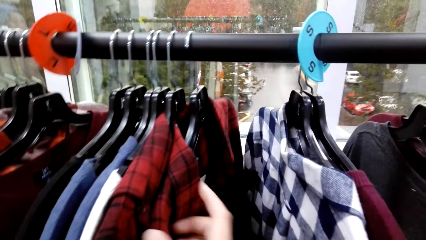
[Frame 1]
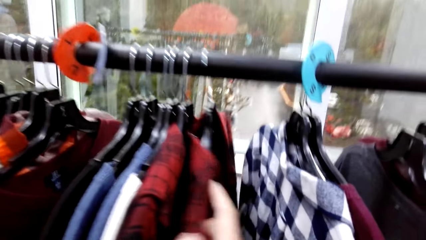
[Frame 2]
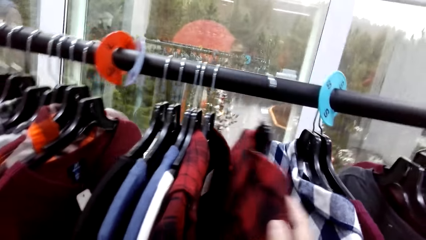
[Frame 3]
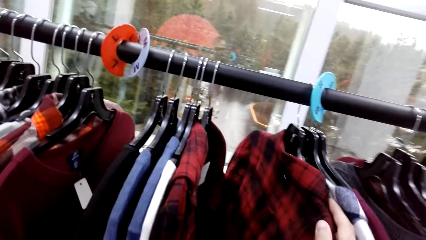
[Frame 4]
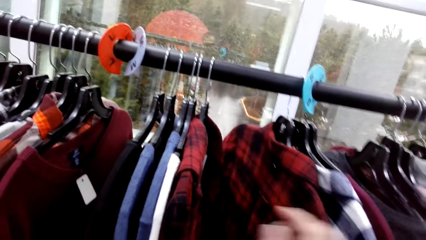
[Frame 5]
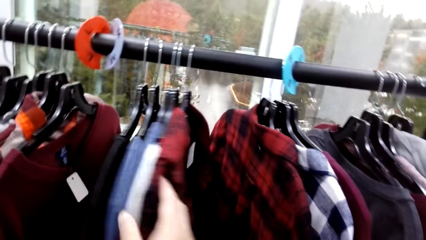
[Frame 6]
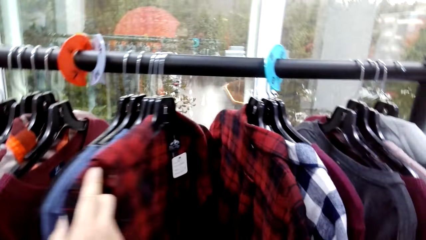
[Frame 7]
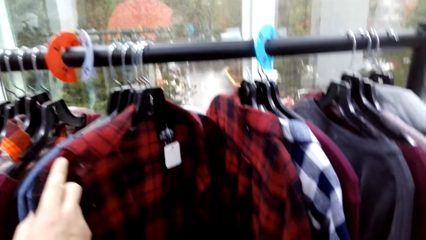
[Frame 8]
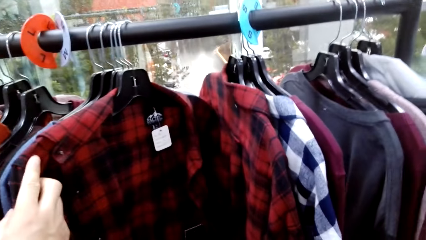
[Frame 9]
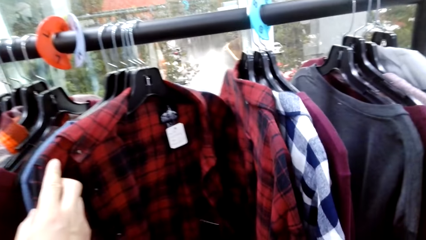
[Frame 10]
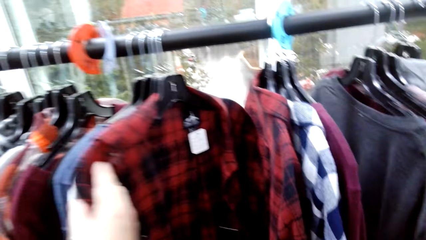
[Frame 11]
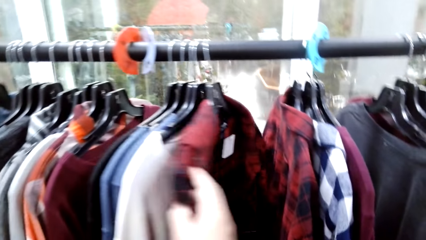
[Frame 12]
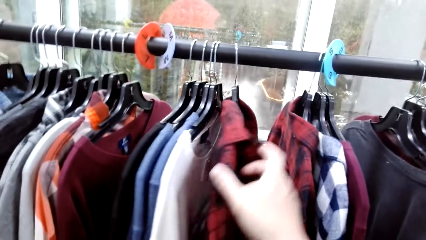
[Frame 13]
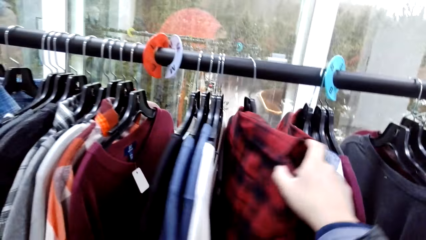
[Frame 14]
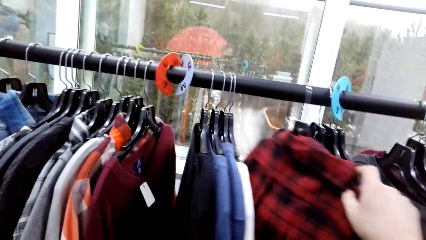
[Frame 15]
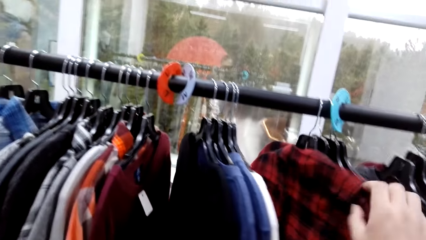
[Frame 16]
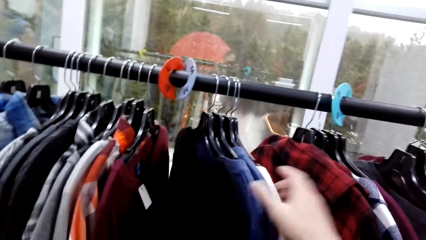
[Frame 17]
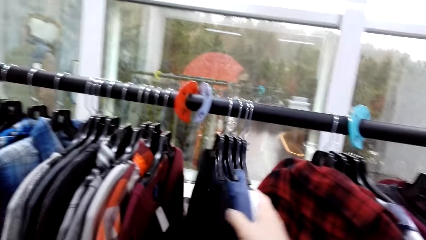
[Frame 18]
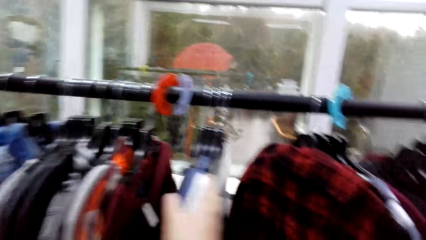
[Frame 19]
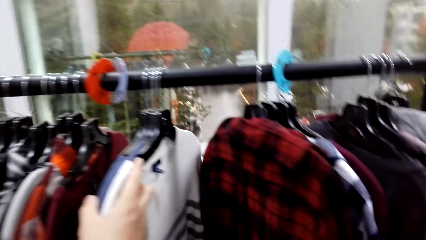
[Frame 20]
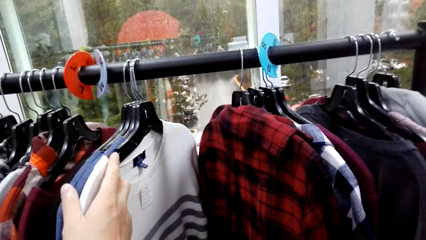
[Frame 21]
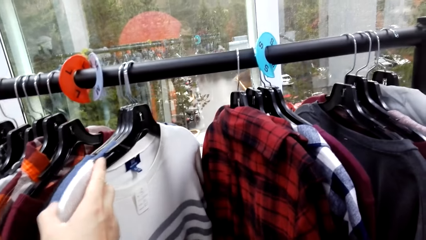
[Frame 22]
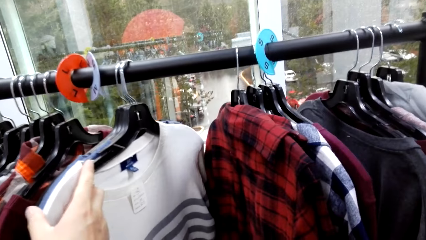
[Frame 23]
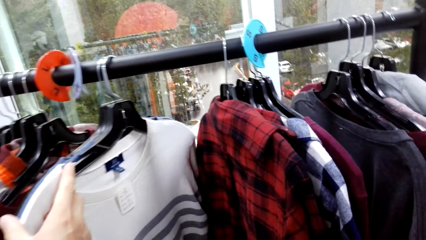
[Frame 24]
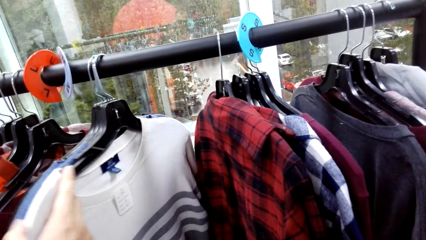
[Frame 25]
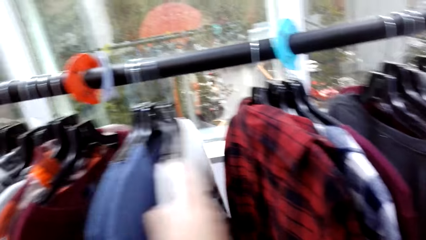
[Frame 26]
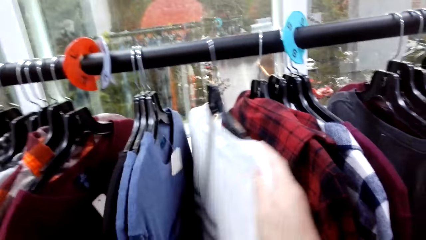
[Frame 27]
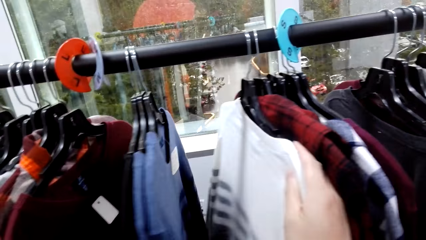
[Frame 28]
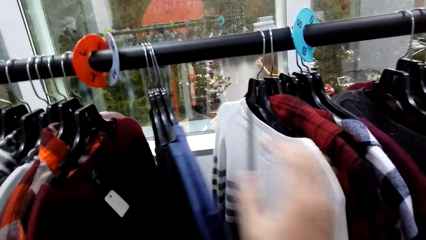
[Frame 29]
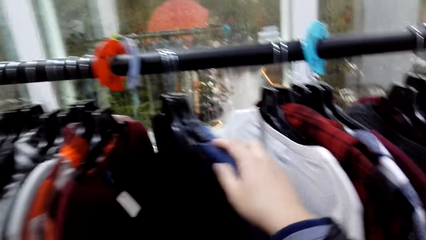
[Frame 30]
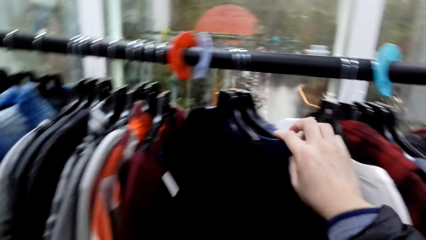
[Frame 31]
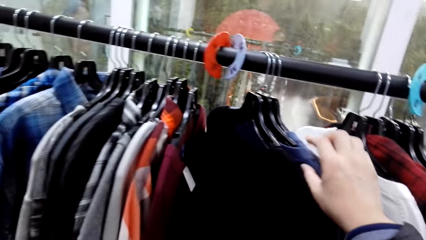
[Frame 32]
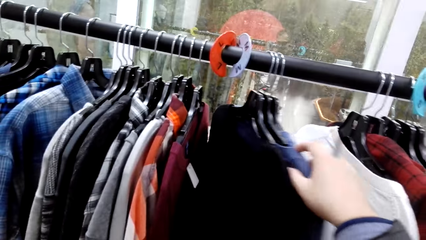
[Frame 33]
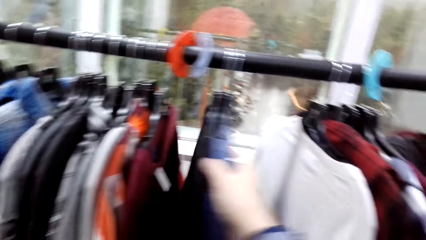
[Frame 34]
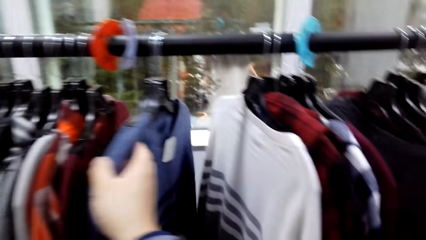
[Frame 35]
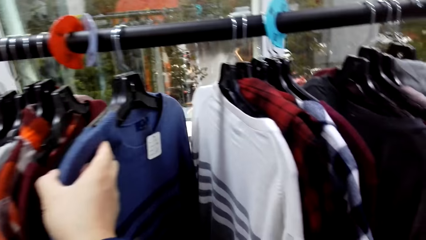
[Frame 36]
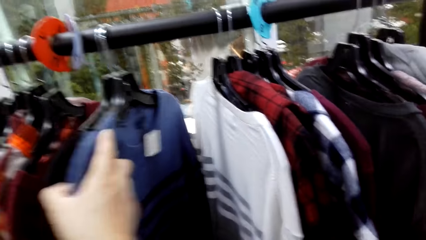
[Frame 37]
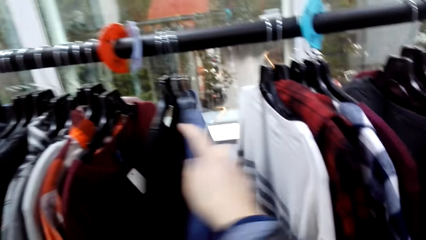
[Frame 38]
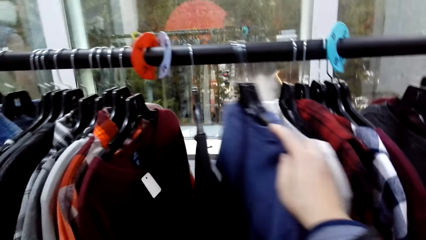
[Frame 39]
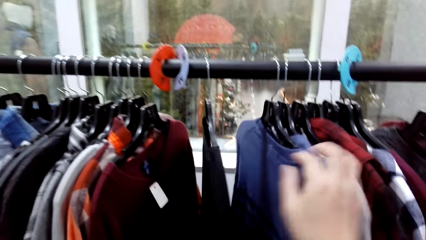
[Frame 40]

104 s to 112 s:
The camera wearer pushes the cloths on the hanger.

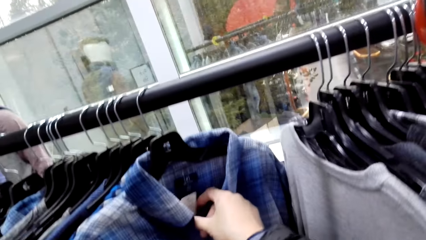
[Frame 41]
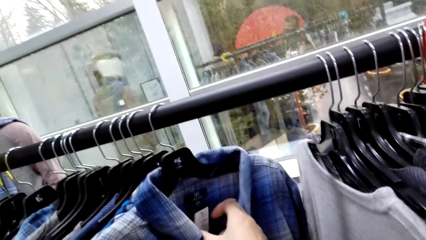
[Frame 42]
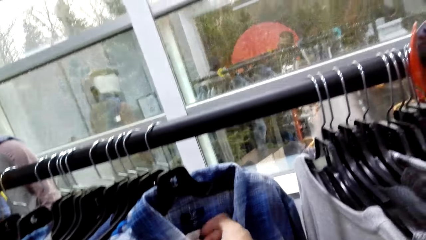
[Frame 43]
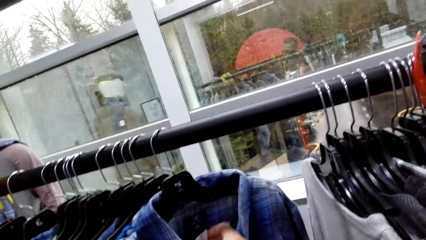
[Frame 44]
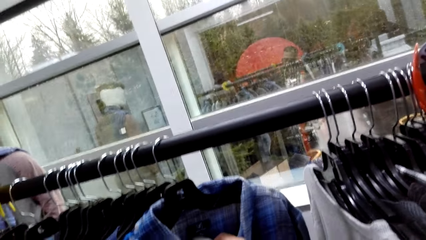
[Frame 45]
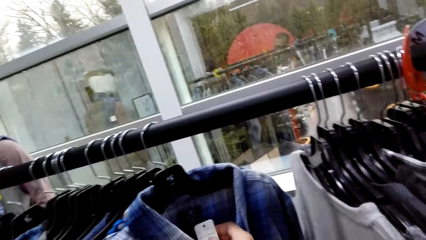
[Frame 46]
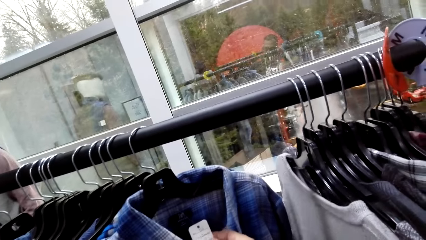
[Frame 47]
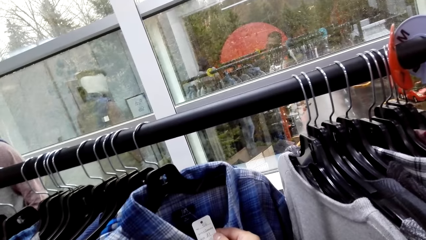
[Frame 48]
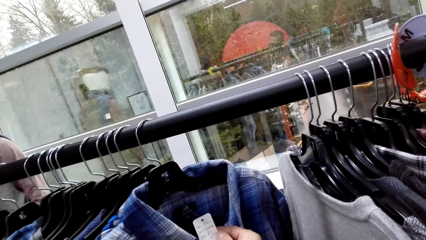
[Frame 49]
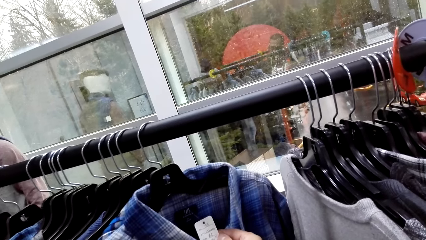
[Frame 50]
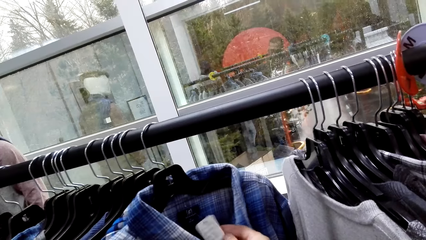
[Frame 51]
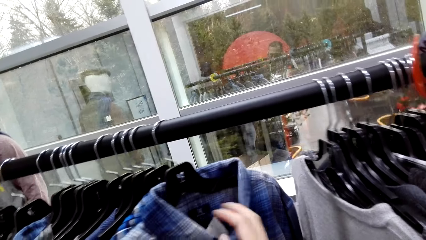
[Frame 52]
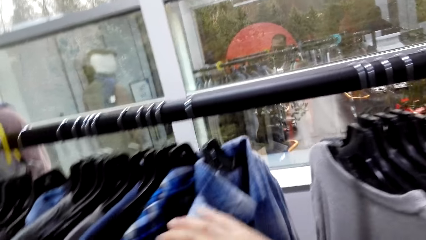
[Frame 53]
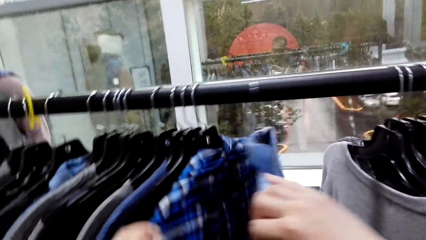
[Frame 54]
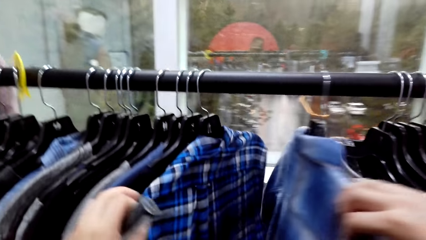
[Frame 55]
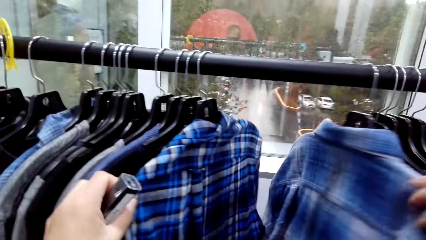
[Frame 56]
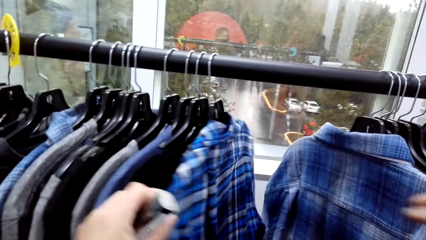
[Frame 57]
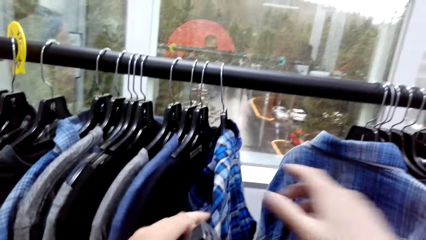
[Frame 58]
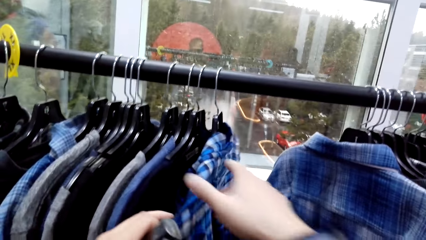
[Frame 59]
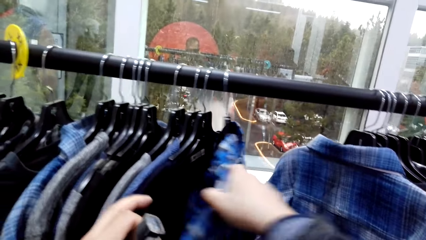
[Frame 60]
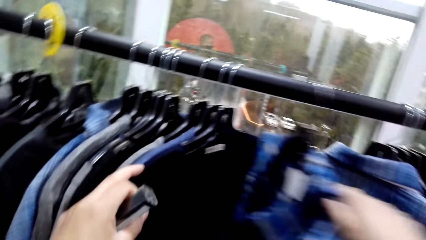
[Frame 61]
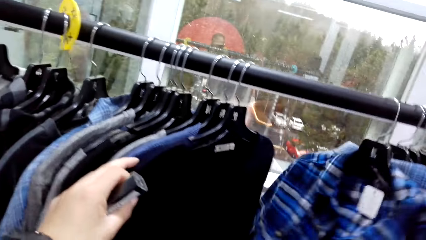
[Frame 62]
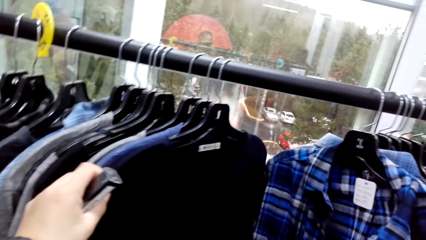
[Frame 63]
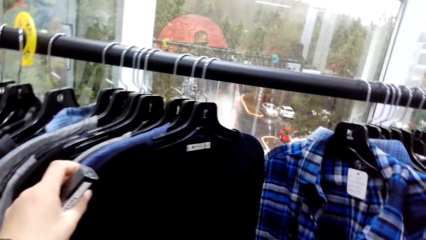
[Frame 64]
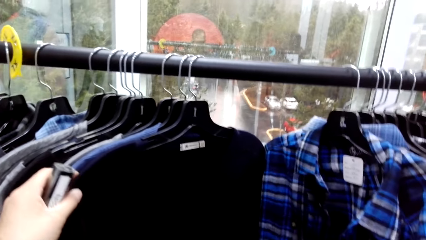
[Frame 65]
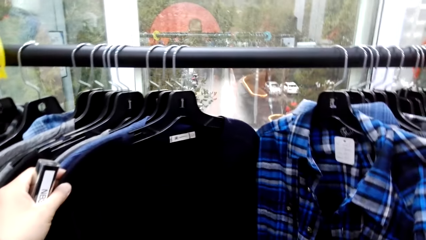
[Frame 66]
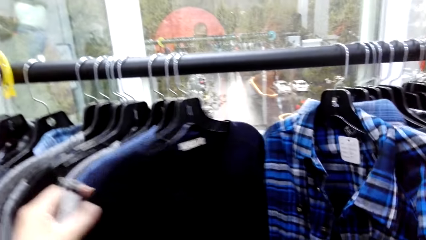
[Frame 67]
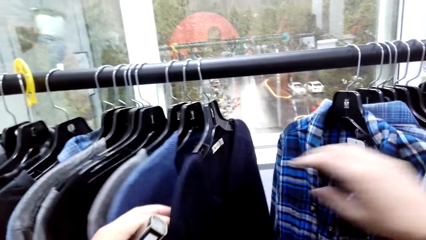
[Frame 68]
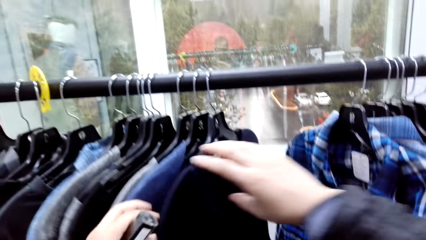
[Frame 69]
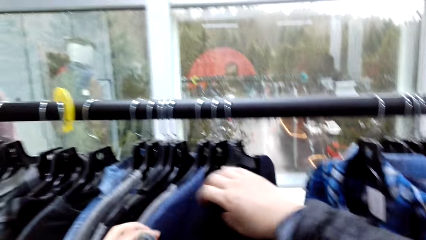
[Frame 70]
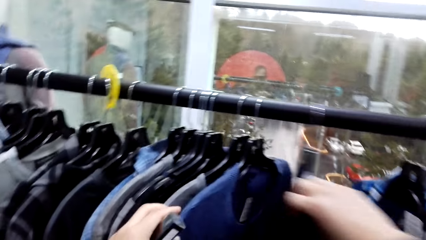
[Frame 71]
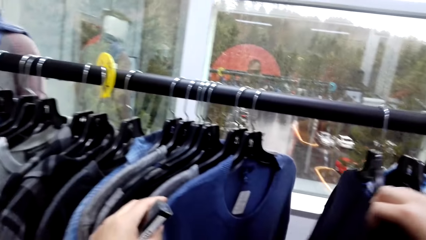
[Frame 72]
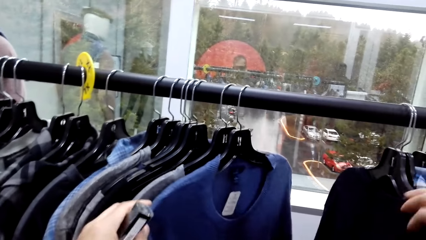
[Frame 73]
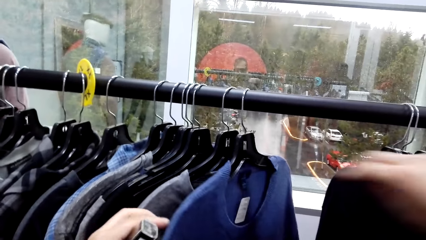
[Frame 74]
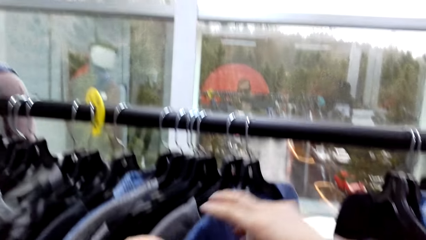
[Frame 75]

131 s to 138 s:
The camera wearer holds the price tag on the cloth. They push the cloths on the hanger. They hold something on the left hand. They push the cloths on the hanger.
